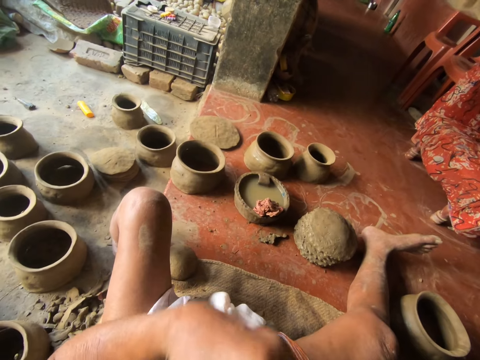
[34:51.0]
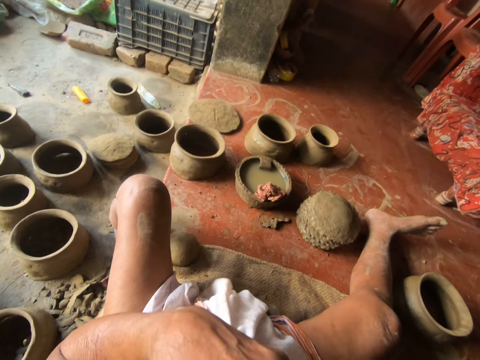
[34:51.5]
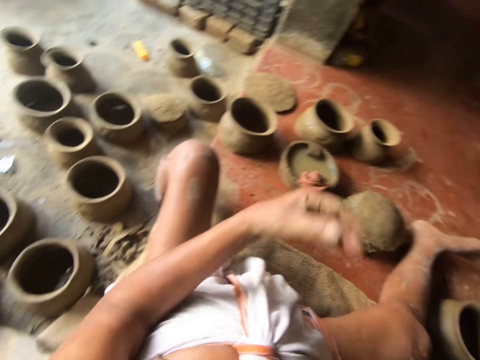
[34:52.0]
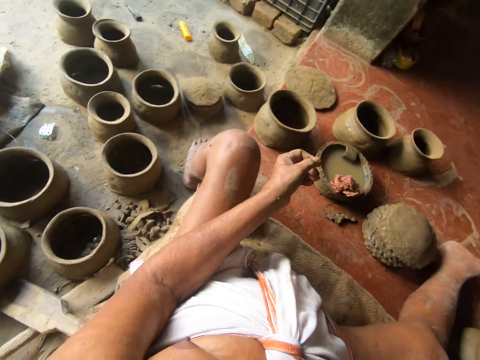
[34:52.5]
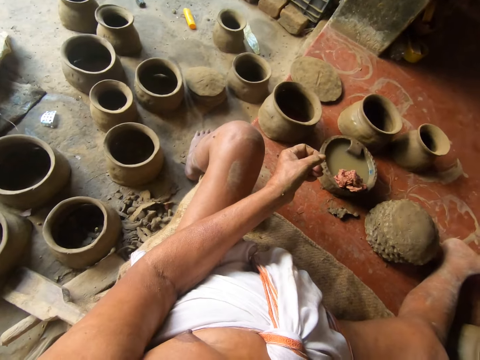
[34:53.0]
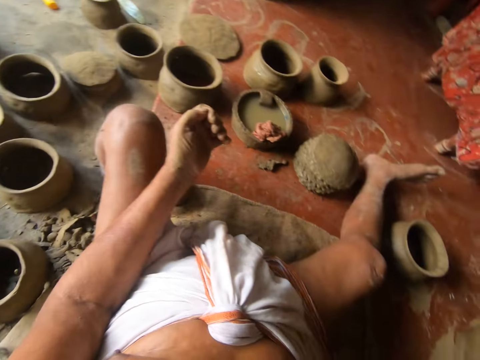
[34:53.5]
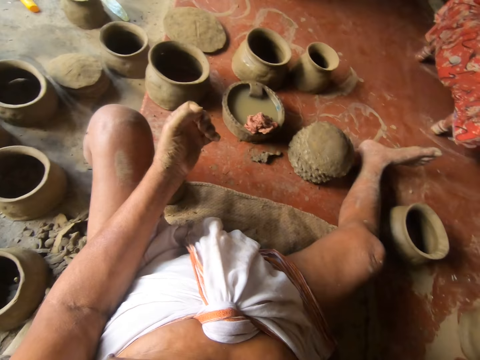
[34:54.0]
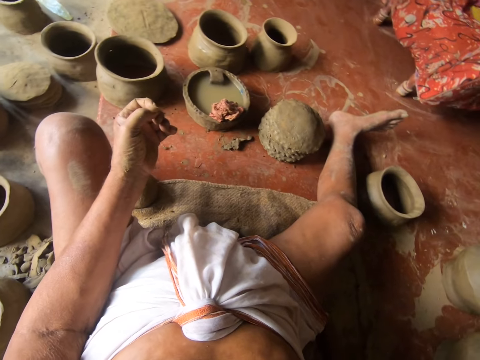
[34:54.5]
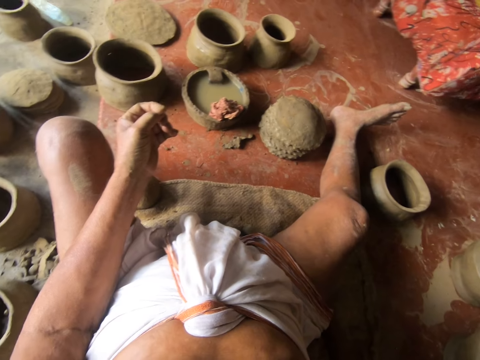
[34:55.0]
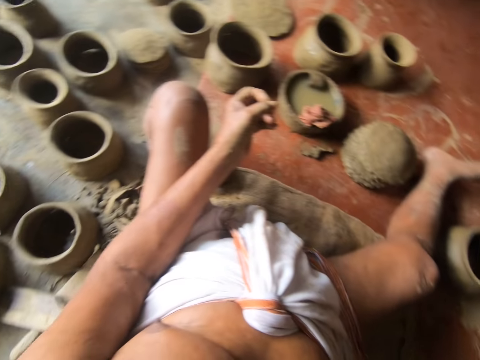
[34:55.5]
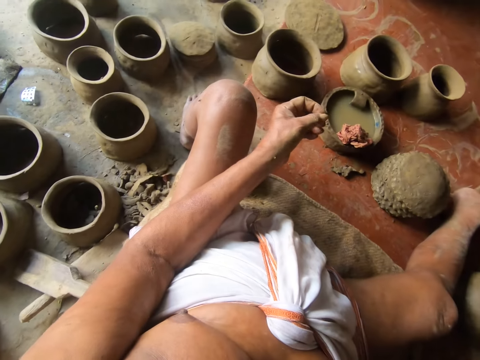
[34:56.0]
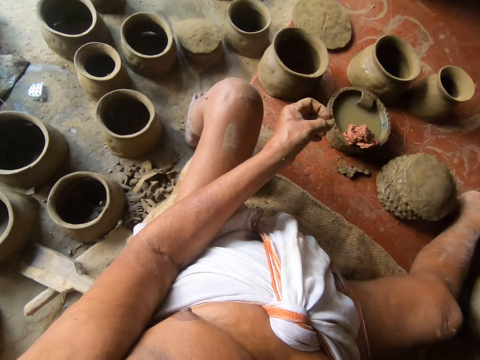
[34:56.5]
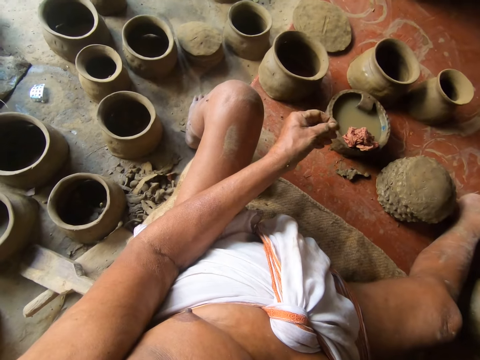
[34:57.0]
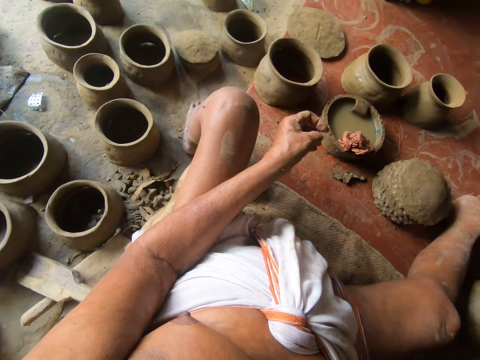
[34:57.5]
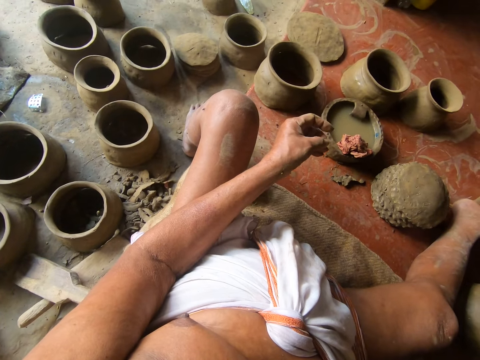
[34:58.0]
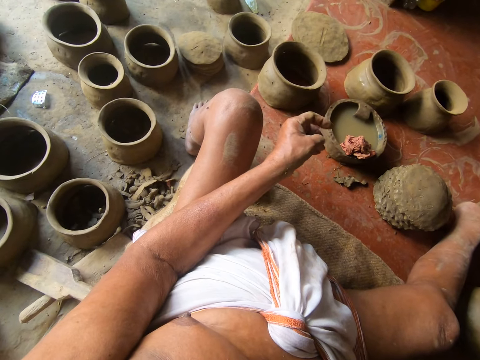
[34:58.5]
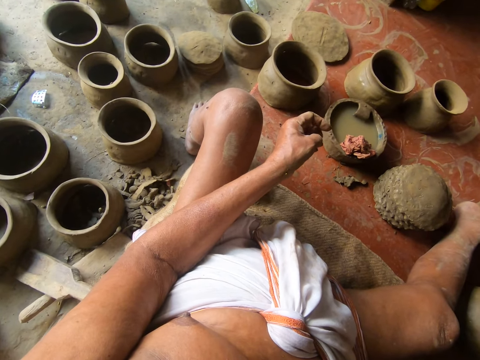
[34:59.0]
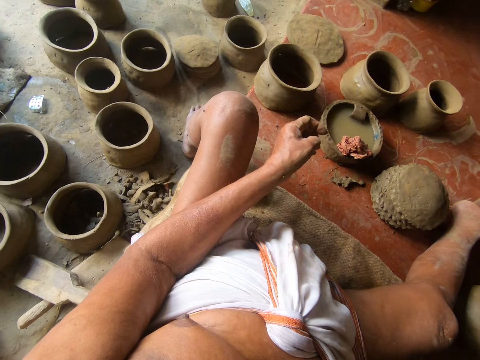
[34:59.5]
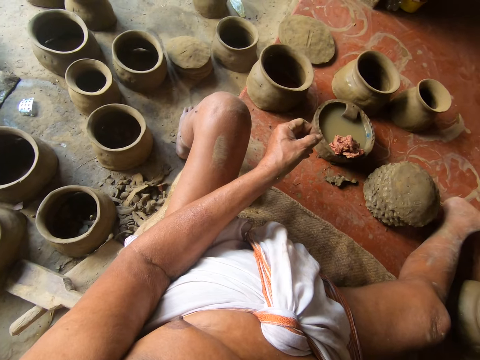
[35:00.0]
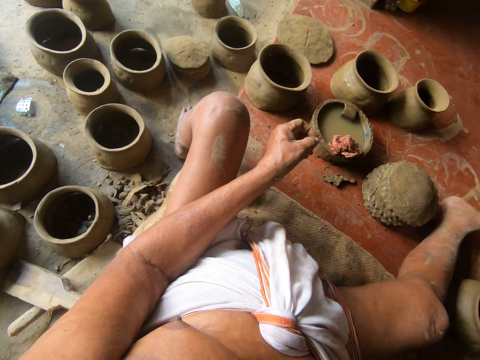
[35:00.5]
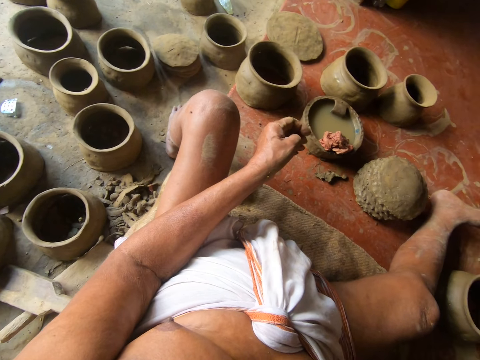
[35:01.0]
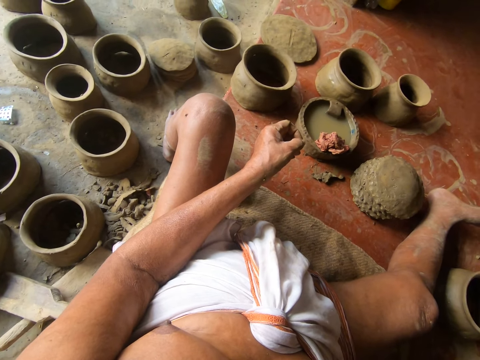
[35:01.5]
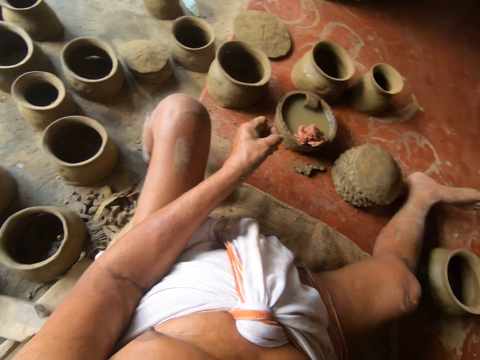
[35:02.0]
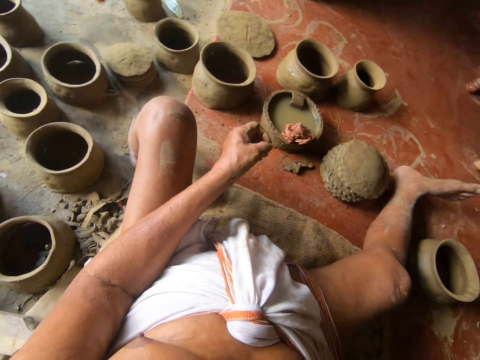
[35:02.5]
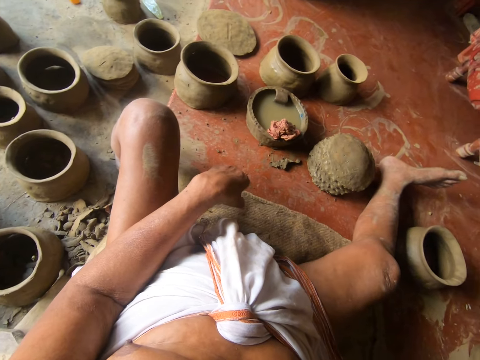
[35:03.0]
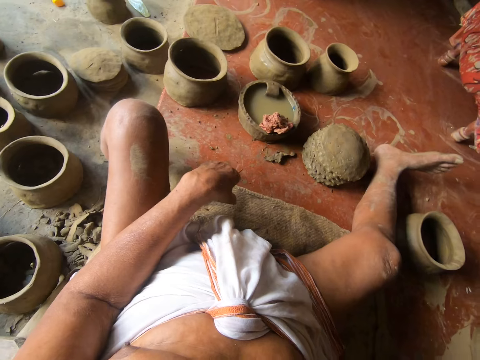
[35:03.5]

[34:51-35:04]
The camera wearer lifts his hand. He touches his mouth with his left hand. He looks around. He looks down.

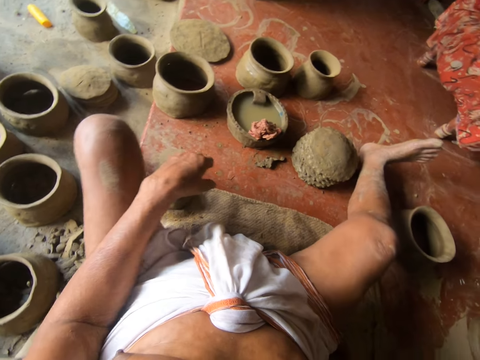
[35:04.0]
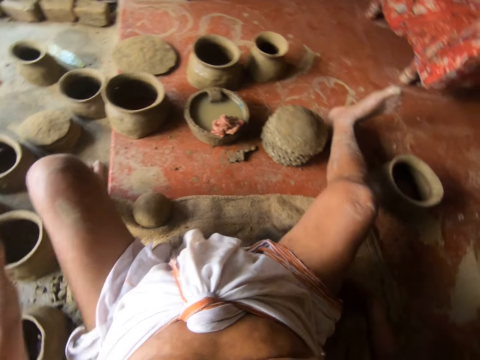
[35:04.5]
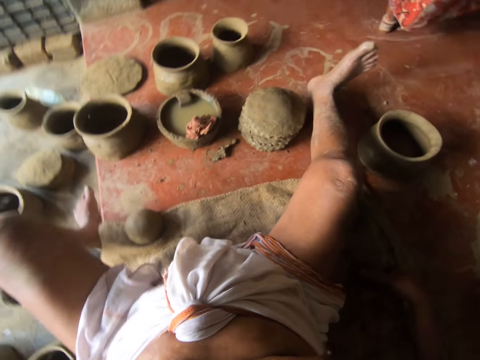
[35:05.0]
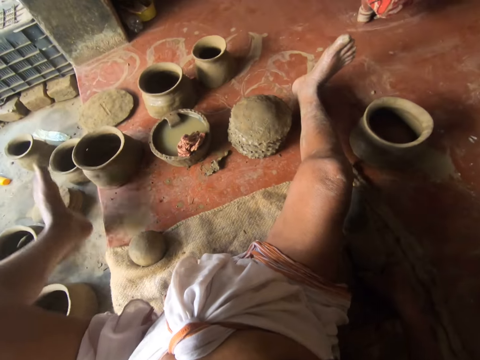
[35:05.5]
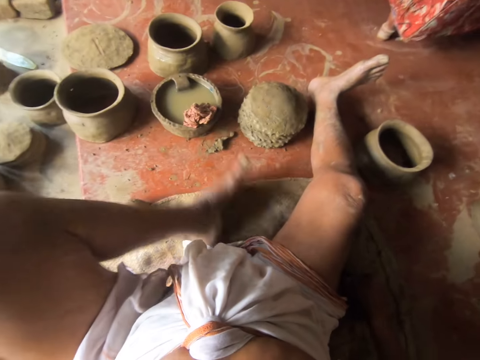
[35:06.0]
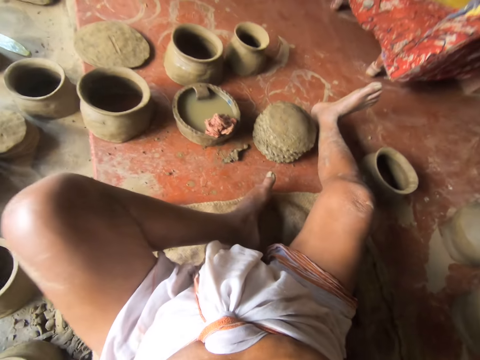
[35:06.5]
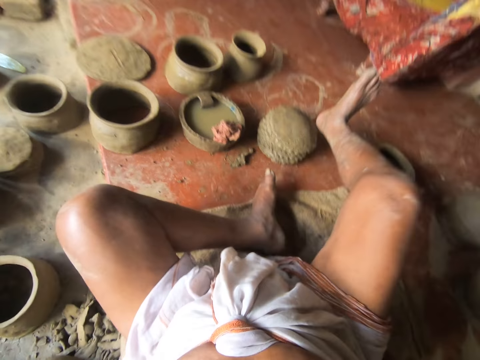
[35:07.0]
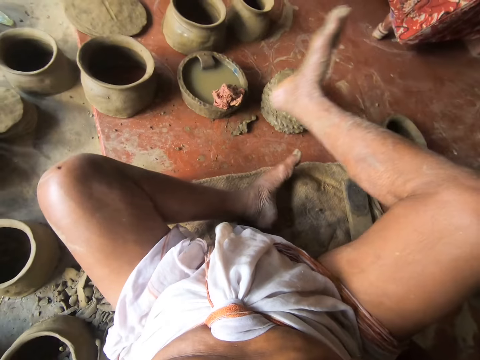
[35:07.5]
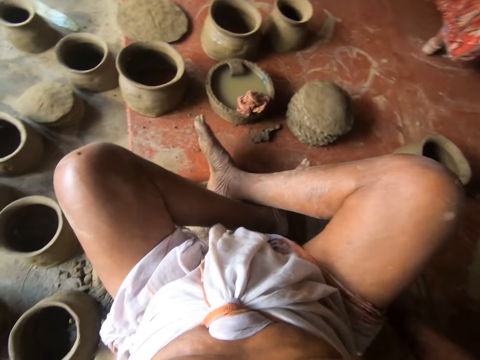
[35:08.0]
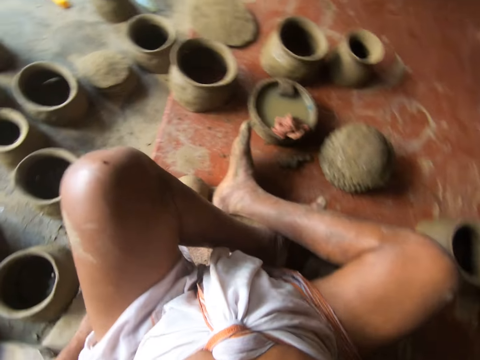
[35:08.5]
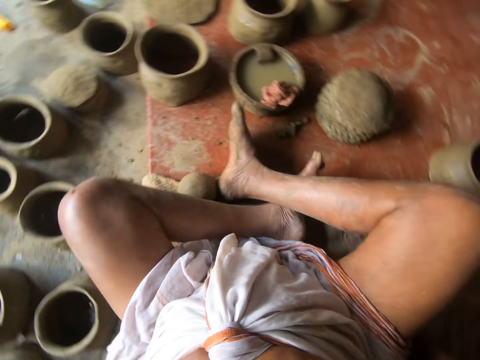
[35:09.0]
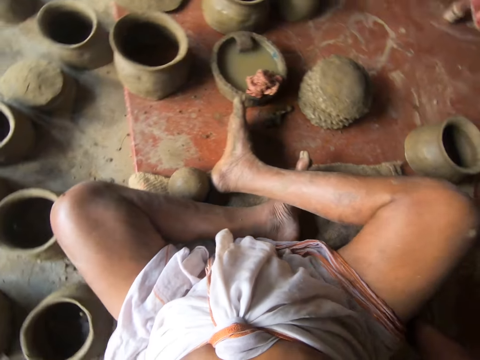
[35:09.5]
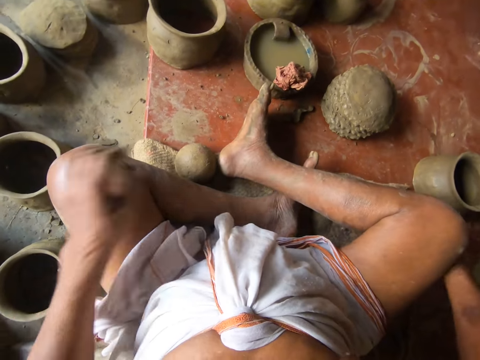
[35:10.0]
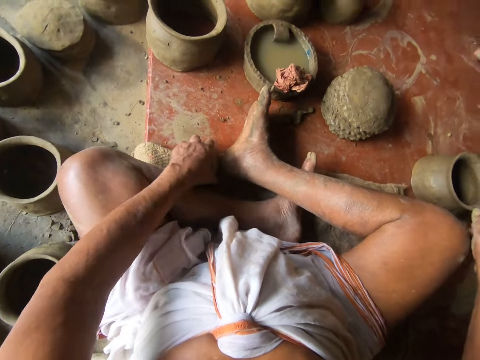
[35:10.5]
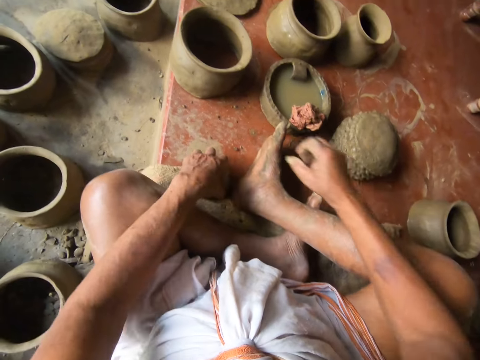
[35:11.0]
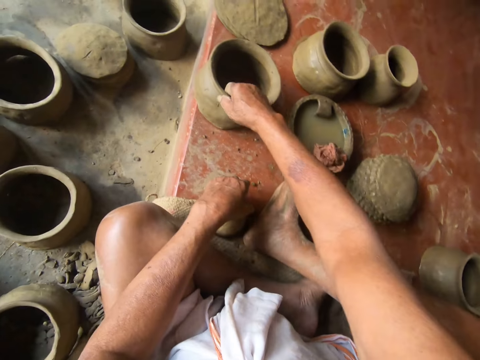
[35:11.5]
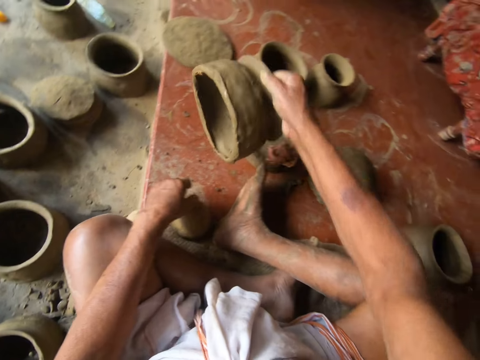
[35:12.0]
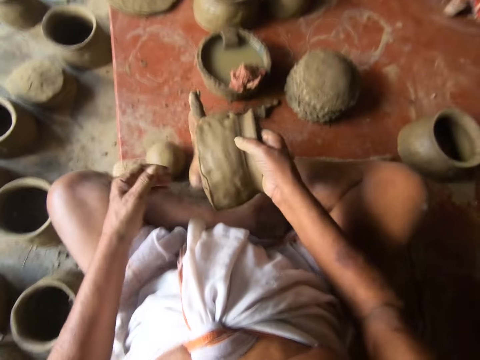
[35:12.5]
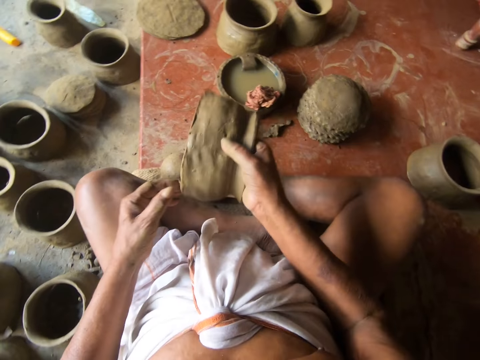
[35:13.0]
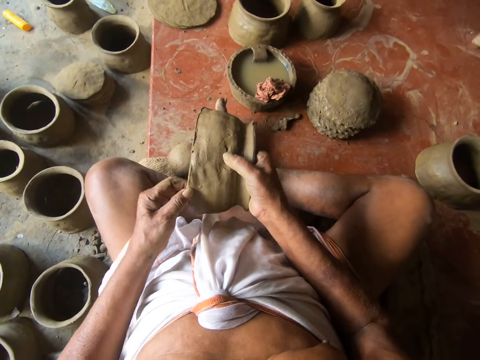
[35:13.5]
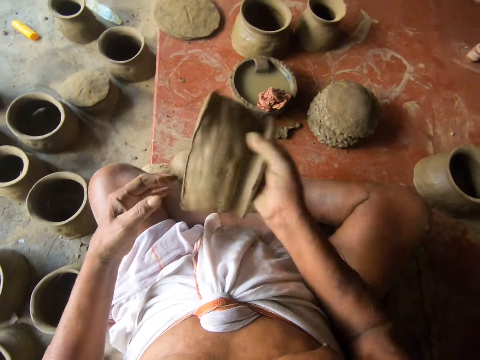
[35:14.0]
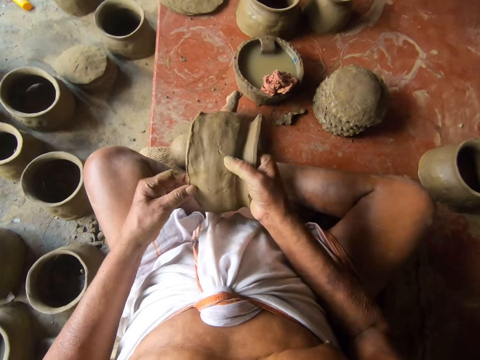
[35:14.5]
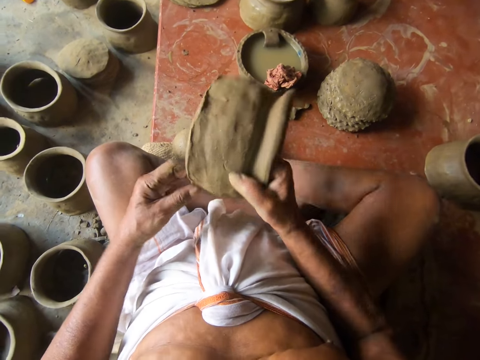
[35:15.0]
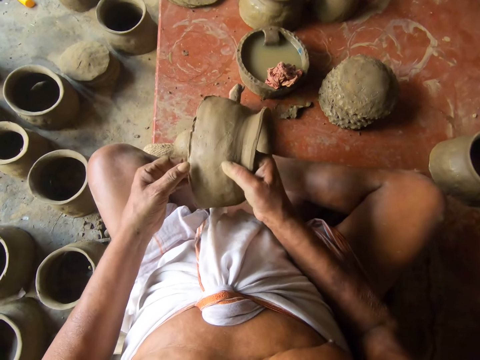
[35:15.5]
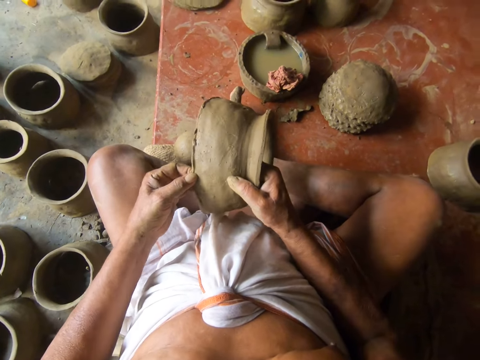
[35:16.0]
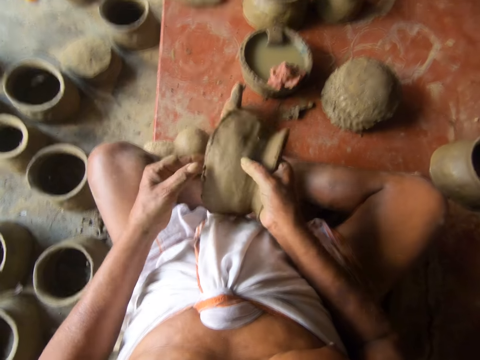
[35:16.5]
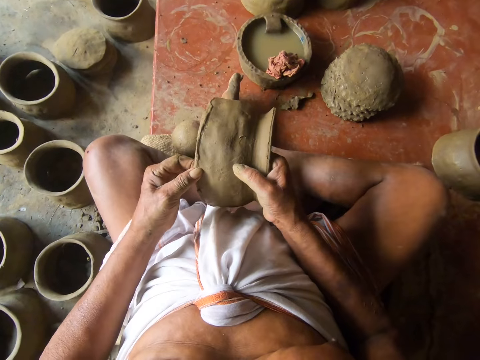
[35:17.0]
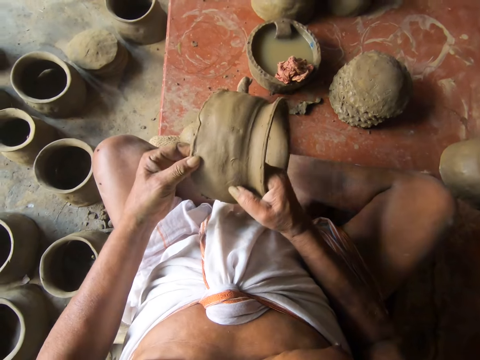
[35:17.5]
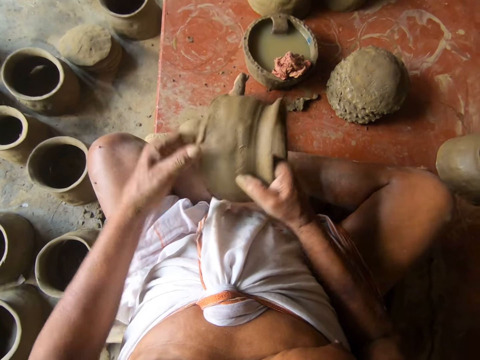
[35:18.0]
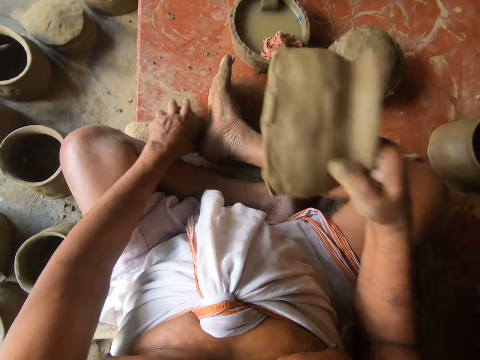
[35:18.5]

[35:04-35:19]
The camera wearer lifts his leg. He steps on the sack. He moves both legs together. He picks up the clay. He picks up the moulded pot with his right hand. He holds the pot. He moulds the clay. He holds the pot with both hands.
